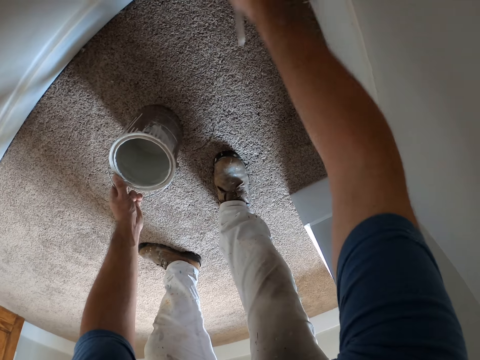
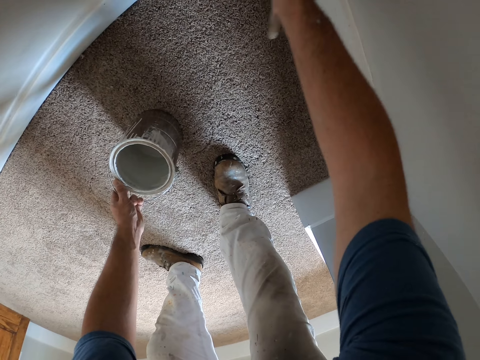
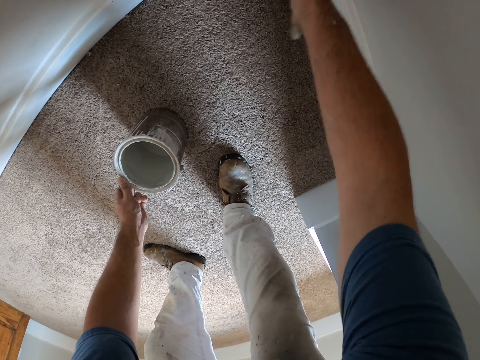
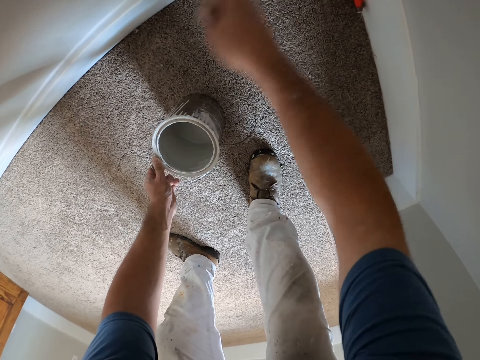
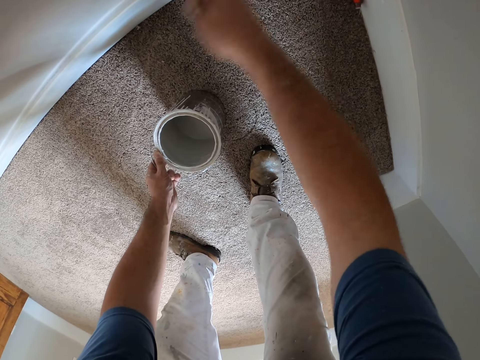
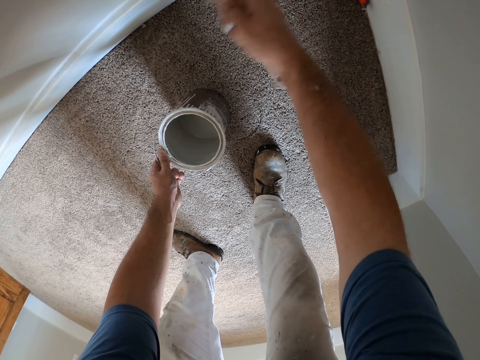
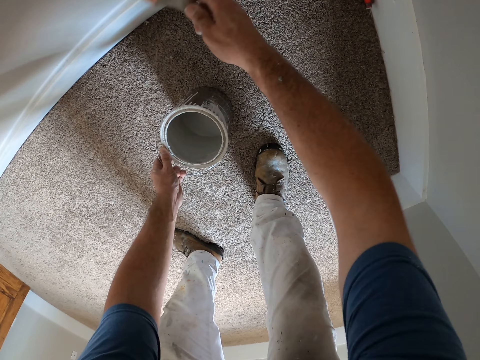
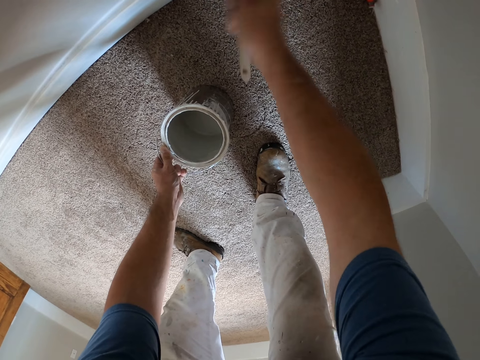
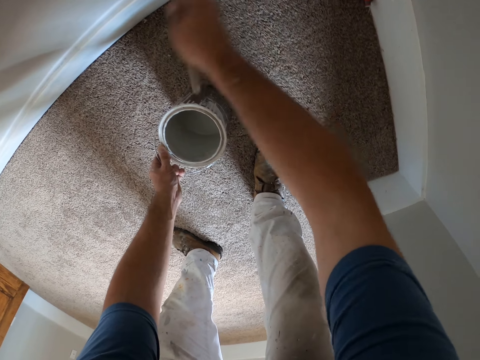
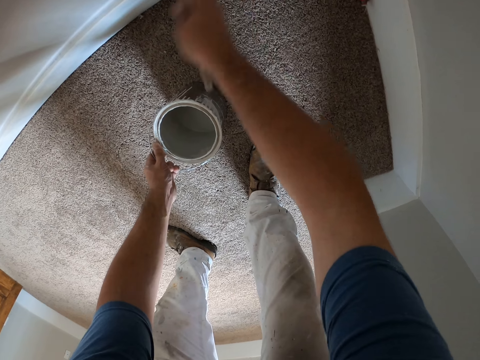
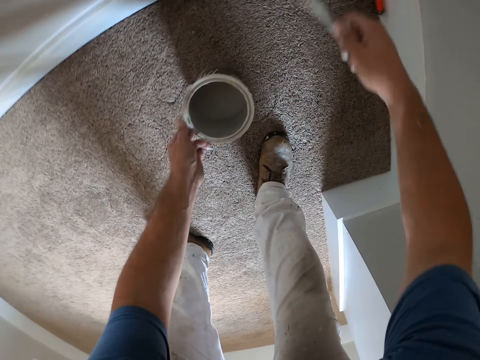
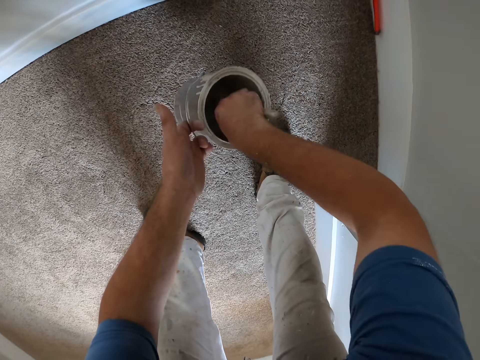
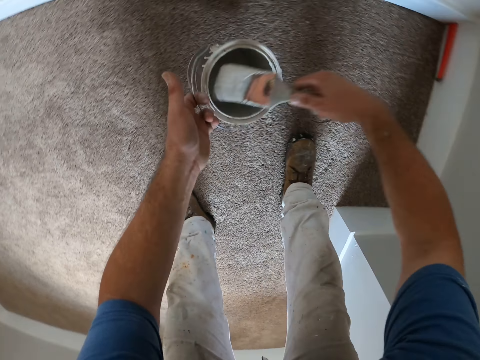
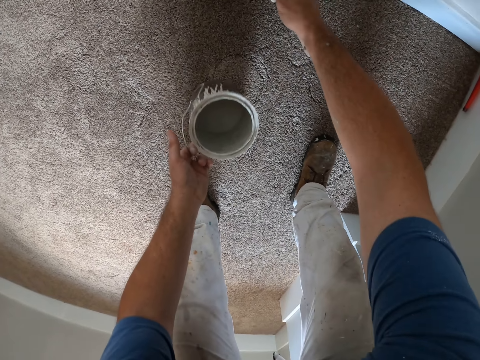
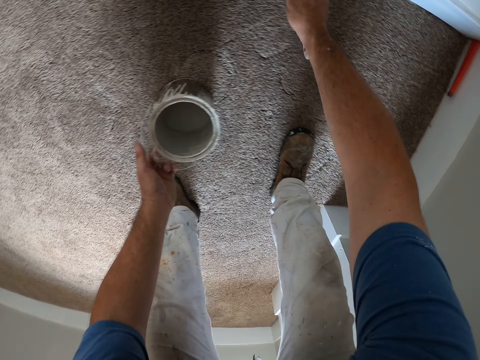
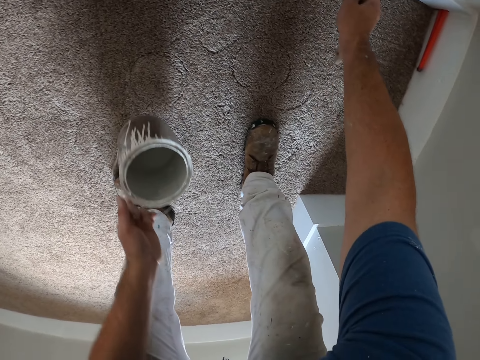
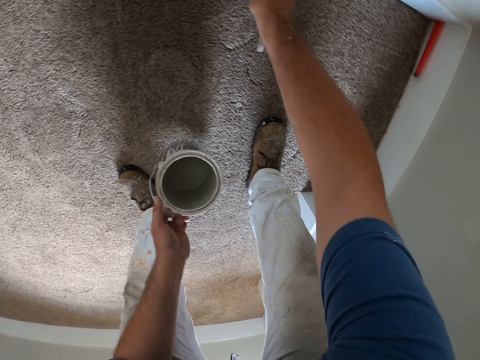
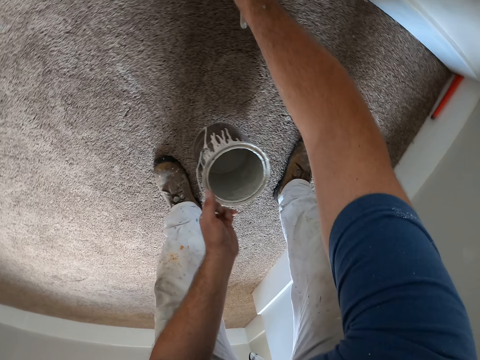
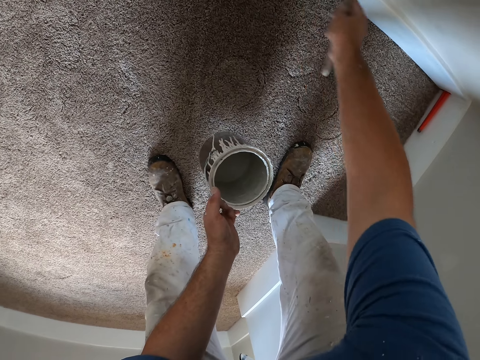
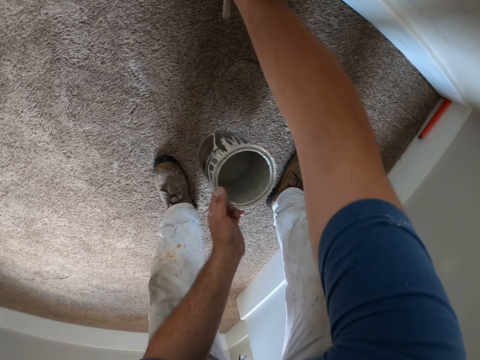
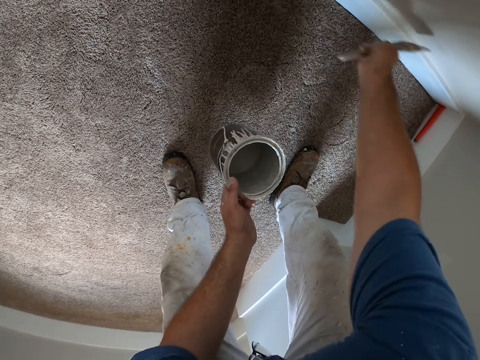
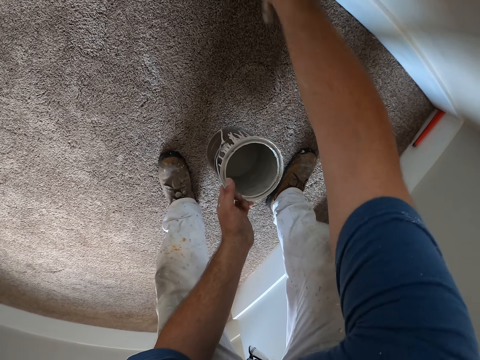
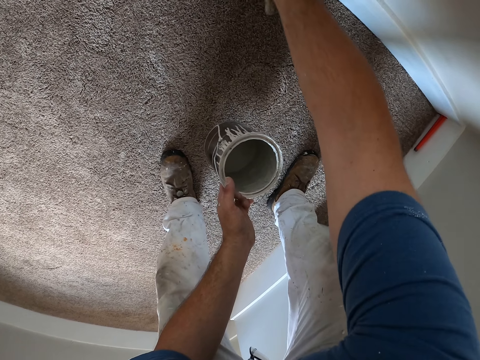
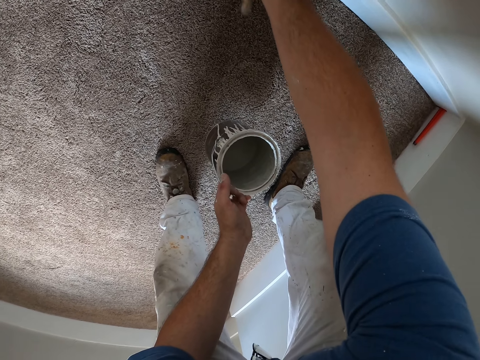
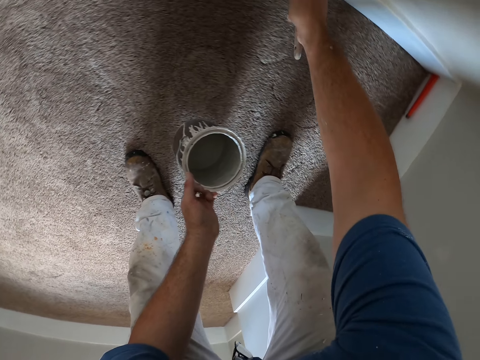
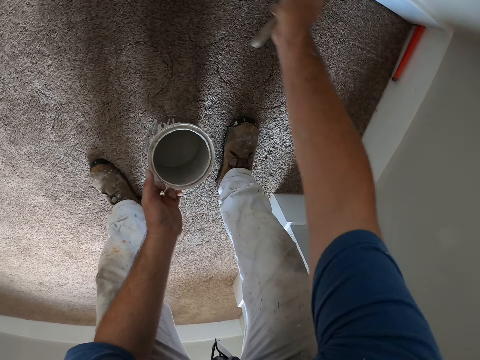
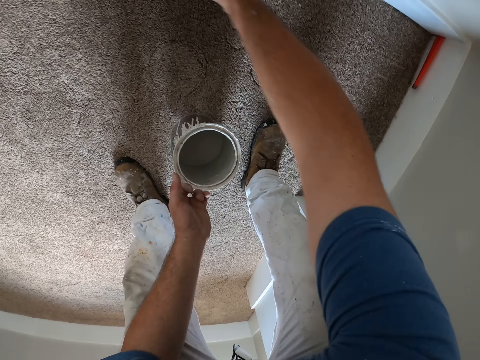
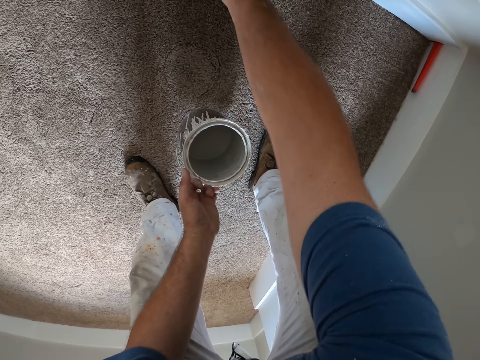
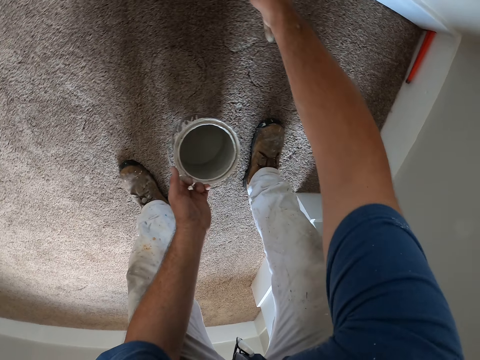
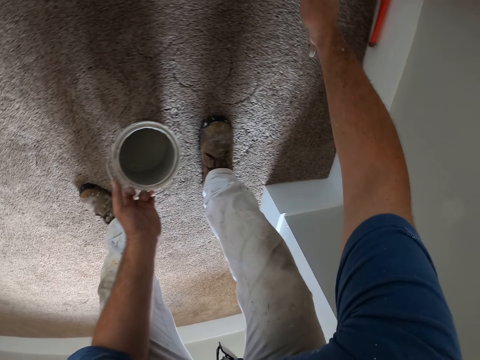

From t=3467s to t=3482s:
The camera wearer dips the paint brush into the paint bucket or tin again. They remove the brush from the tin. They continue painting the wall in the second room with the paint brush.

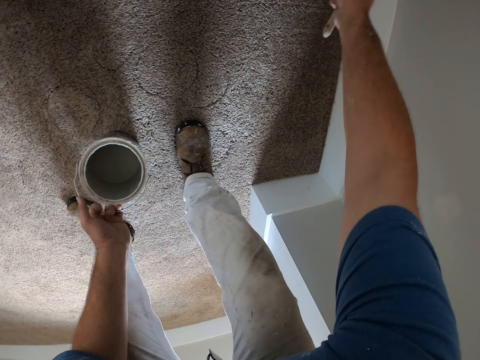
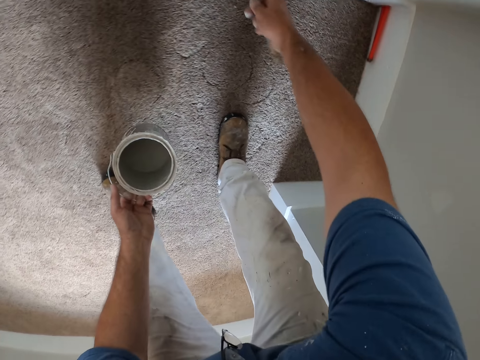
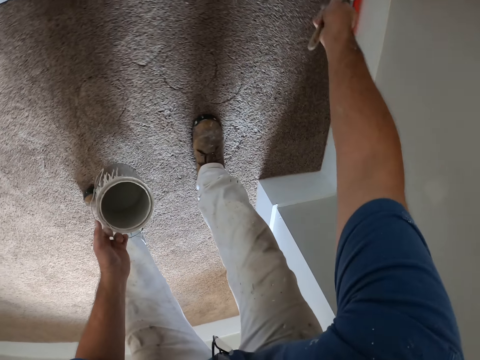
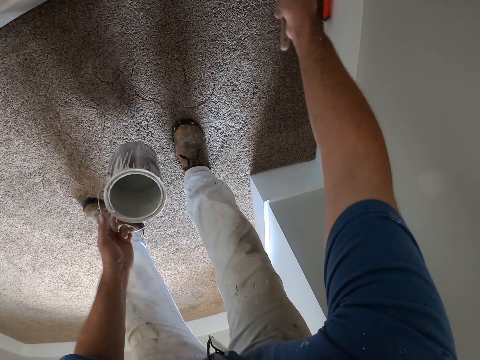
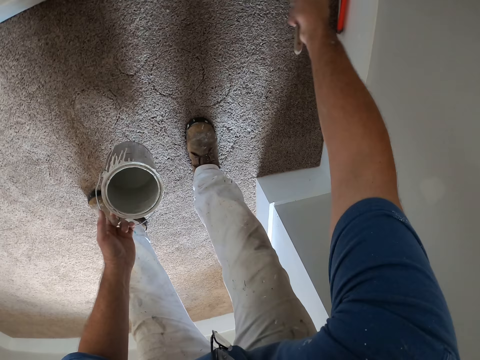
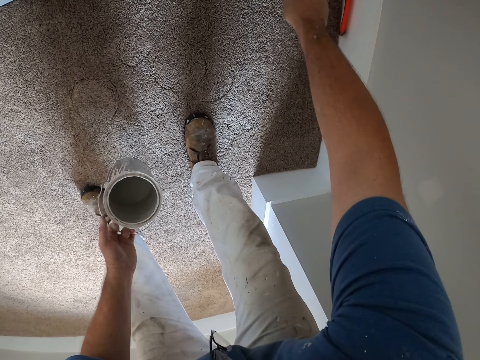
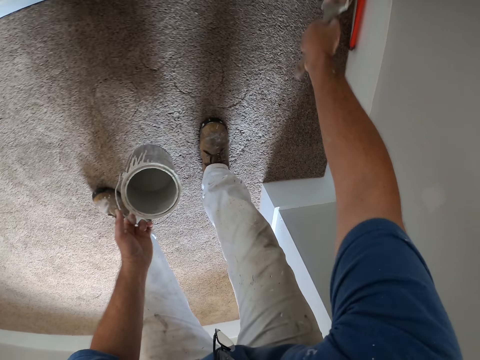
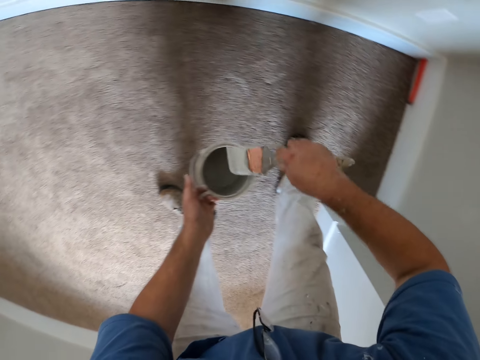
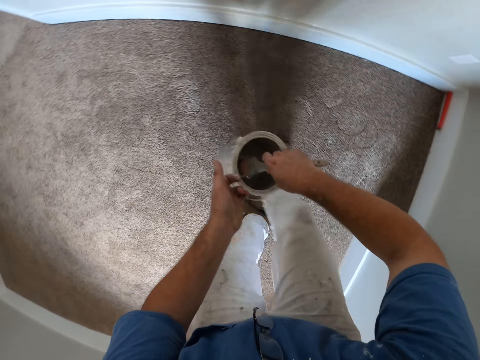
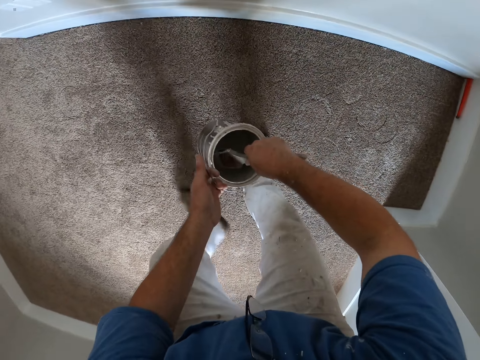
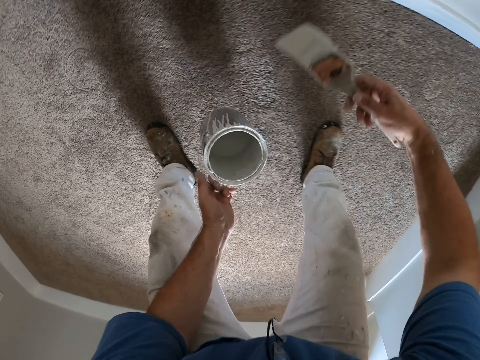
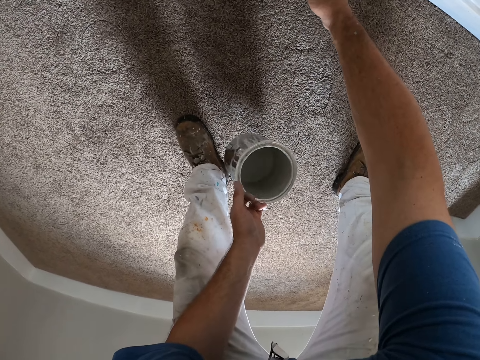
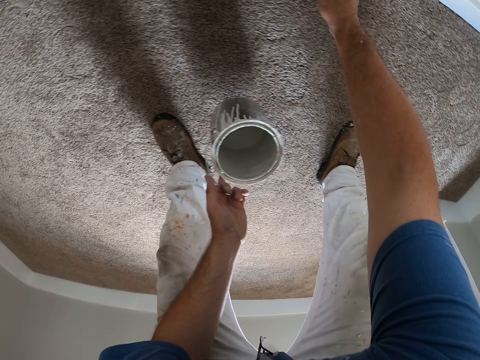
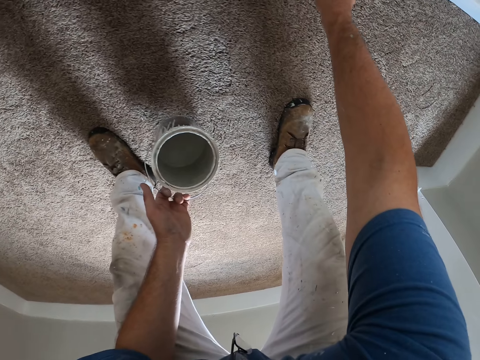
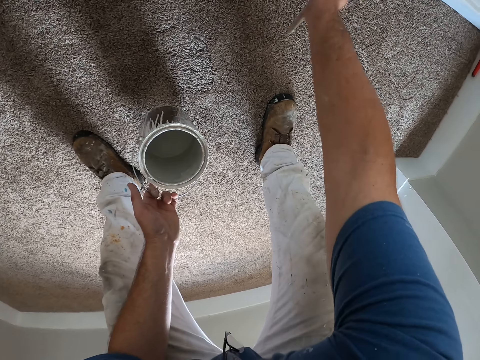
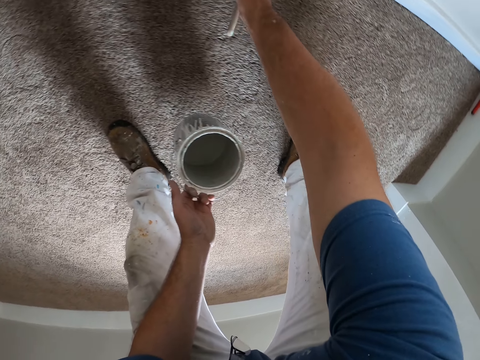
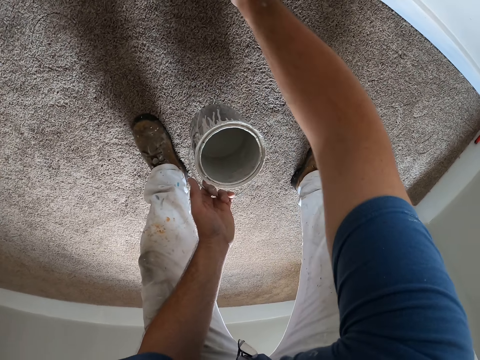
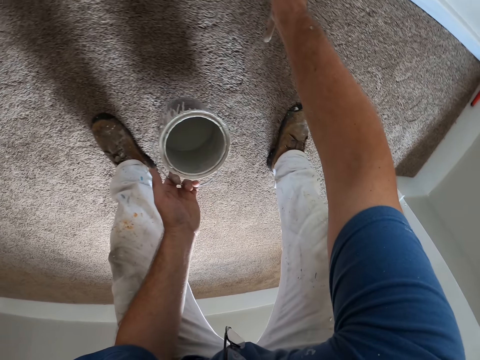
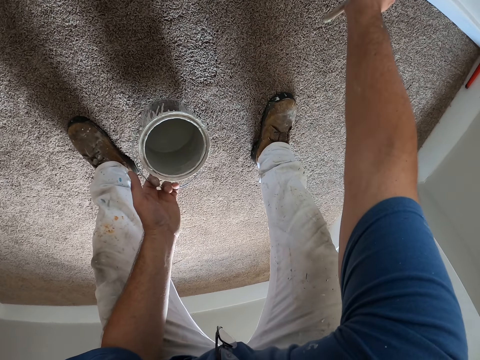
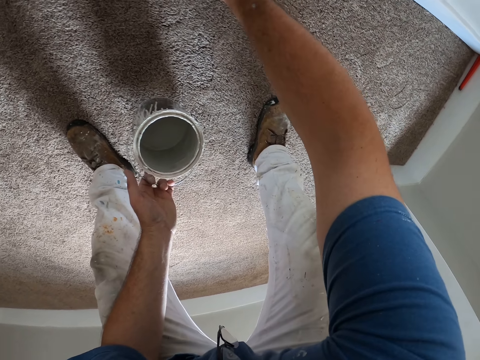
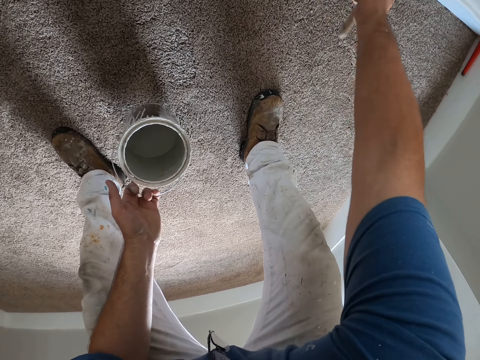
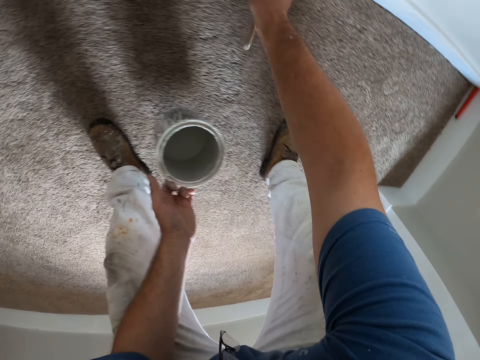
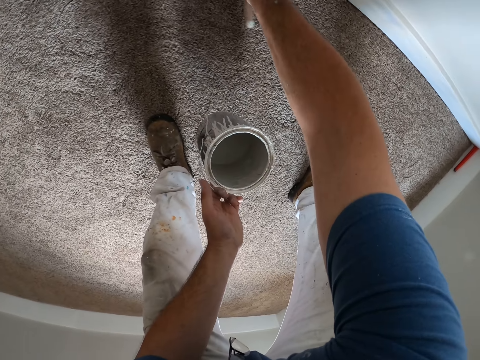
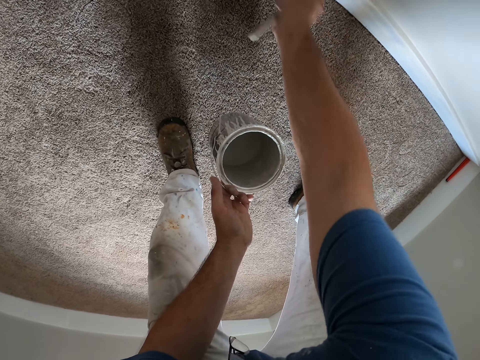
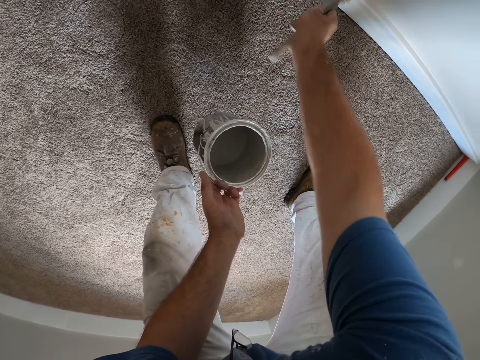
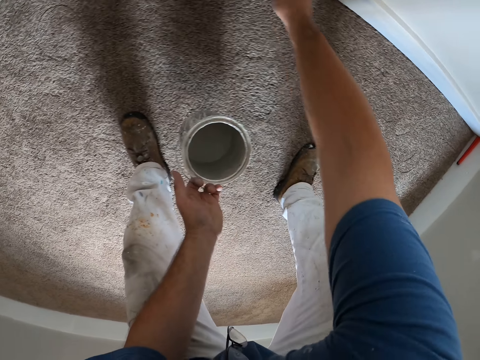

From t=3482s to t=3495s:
The camera wearer dips the paint brush into the paint bucket or tin again. They remove the brush from the tin. They continue painting the wall in the second room with the paint brush.
